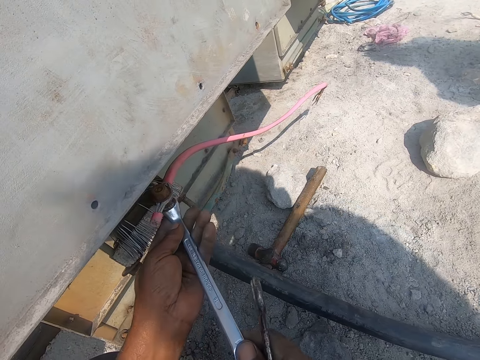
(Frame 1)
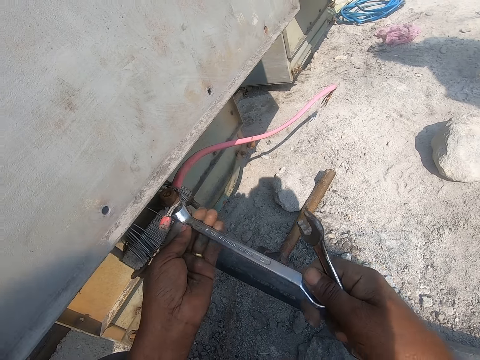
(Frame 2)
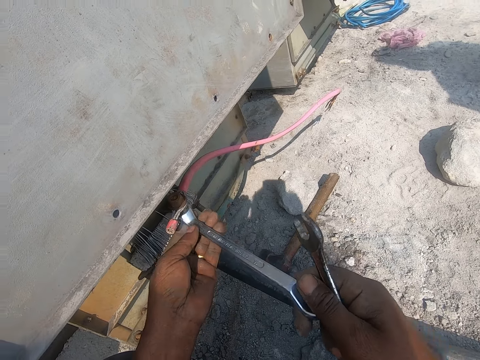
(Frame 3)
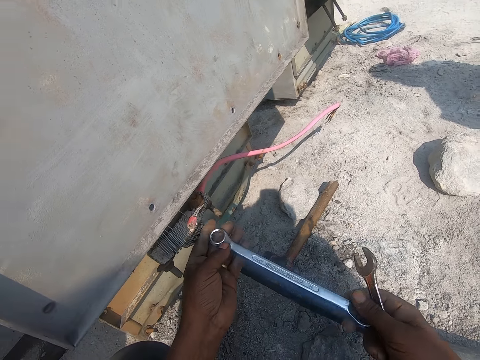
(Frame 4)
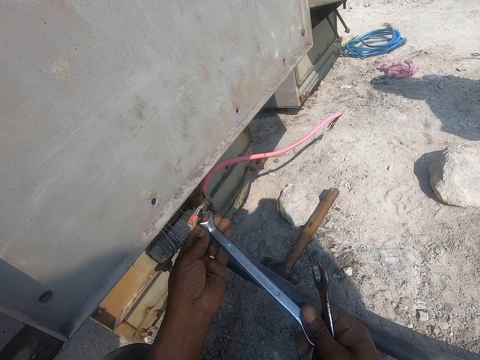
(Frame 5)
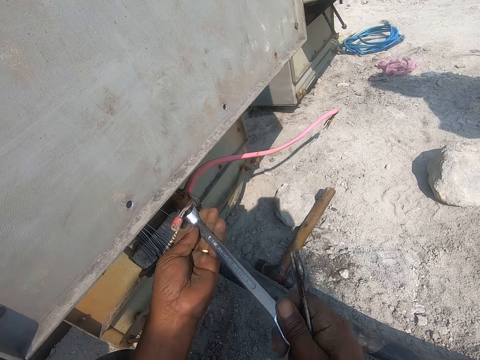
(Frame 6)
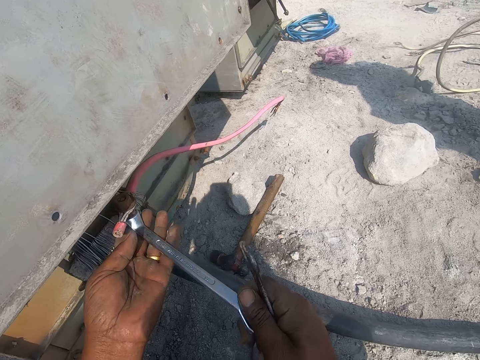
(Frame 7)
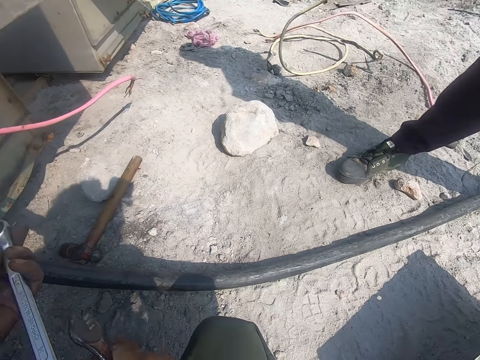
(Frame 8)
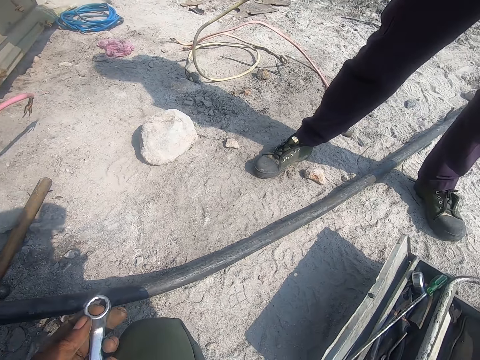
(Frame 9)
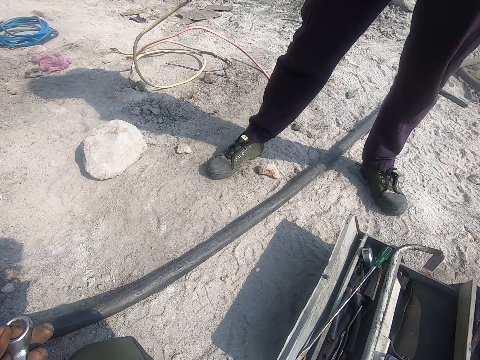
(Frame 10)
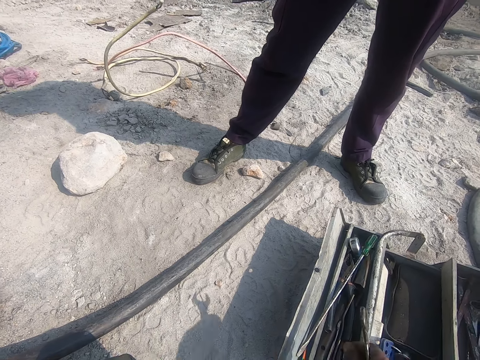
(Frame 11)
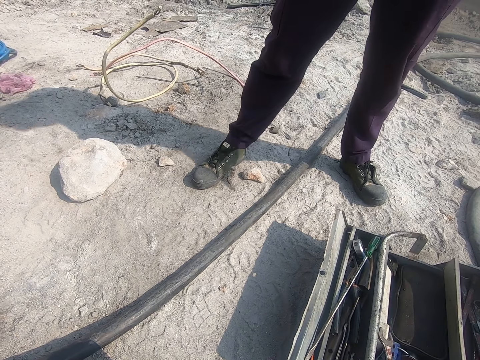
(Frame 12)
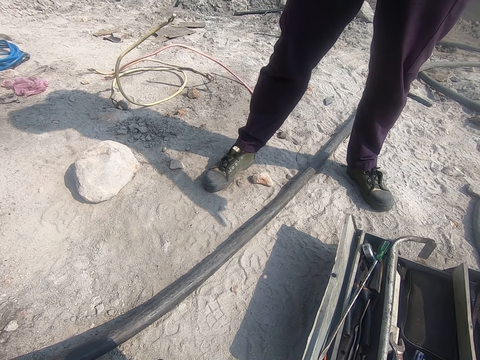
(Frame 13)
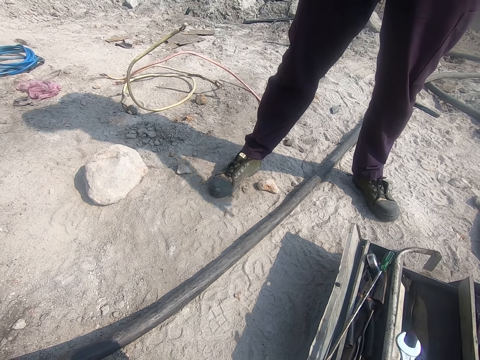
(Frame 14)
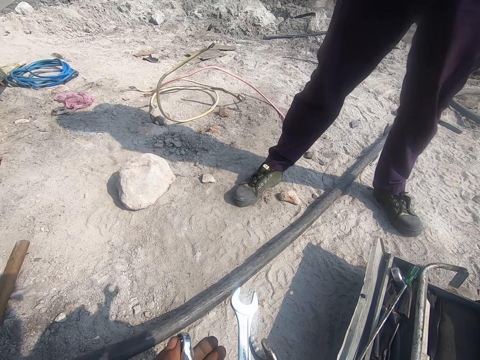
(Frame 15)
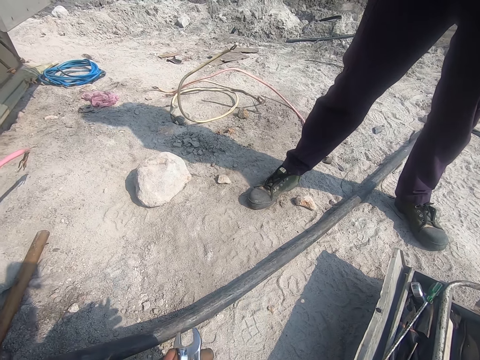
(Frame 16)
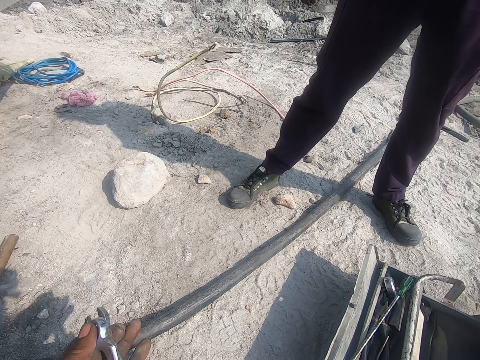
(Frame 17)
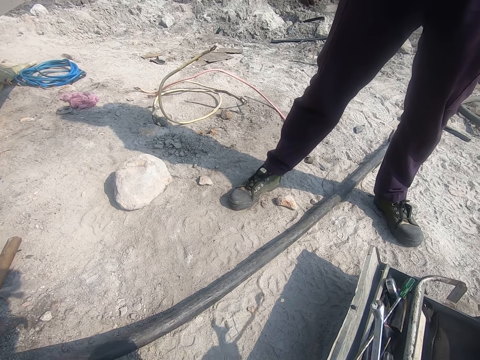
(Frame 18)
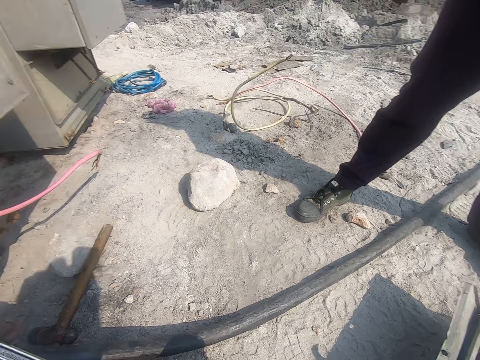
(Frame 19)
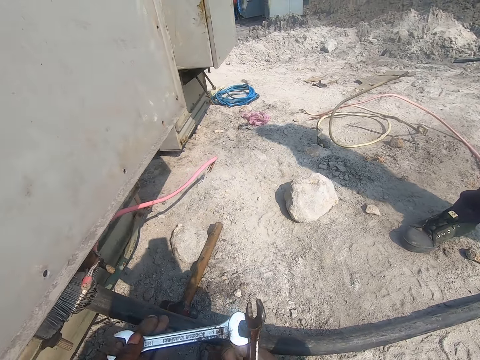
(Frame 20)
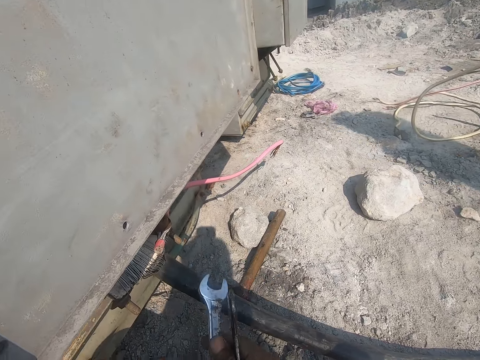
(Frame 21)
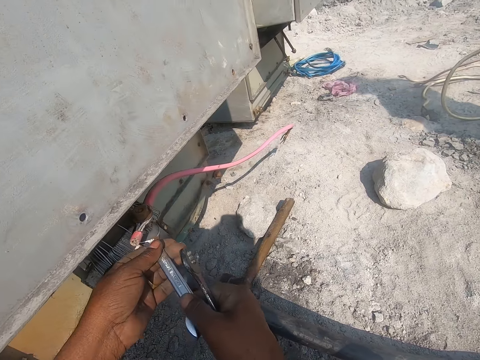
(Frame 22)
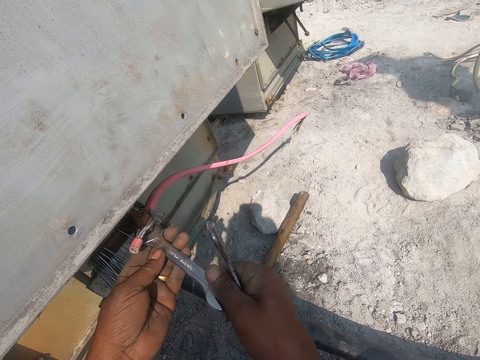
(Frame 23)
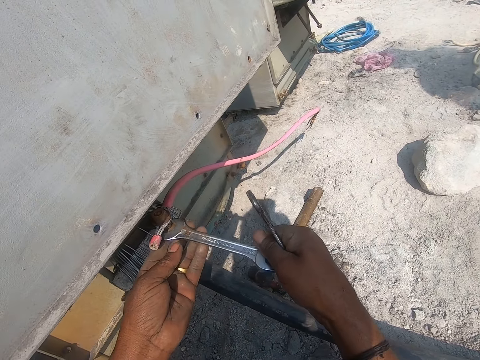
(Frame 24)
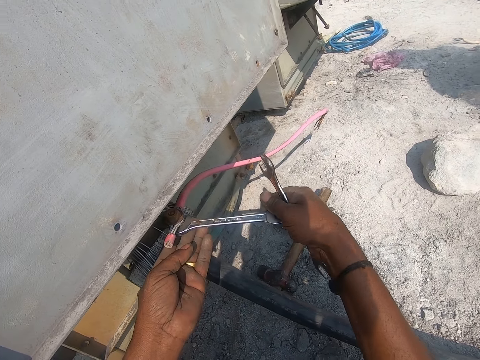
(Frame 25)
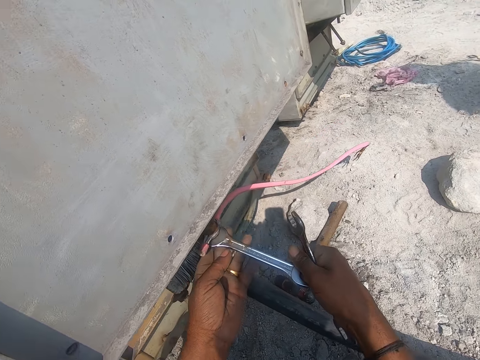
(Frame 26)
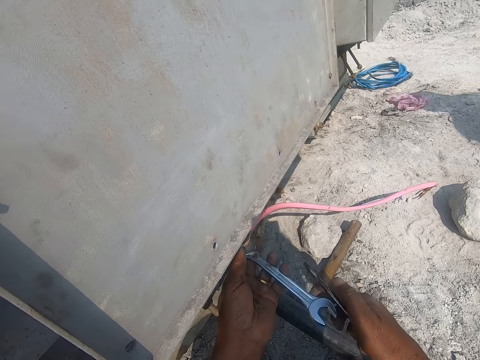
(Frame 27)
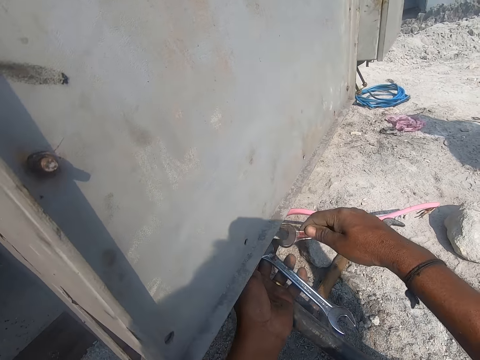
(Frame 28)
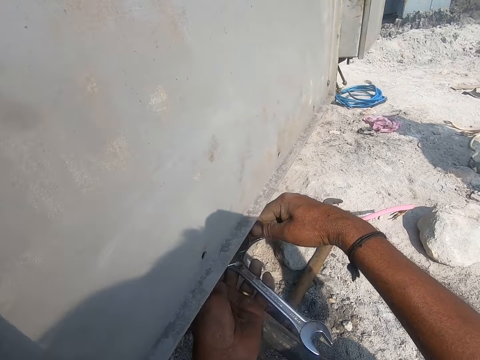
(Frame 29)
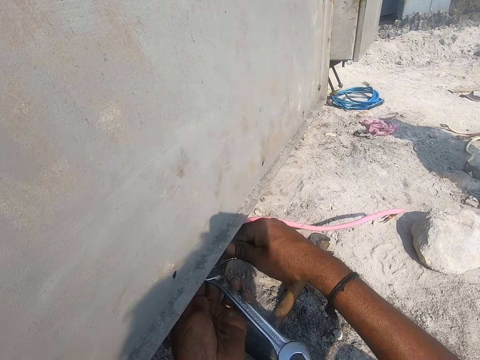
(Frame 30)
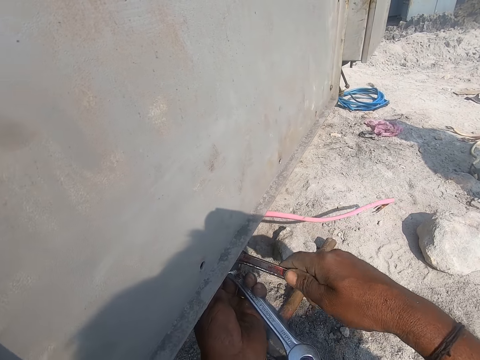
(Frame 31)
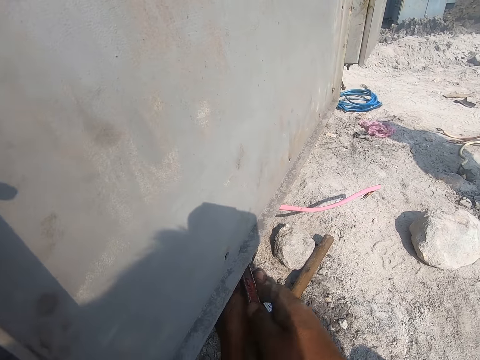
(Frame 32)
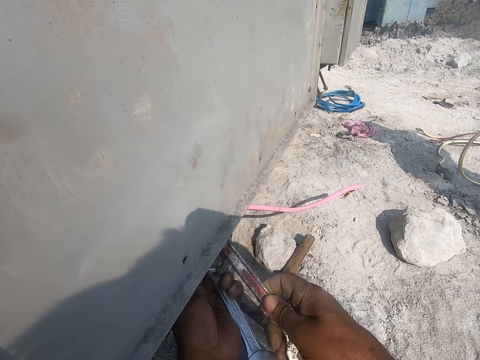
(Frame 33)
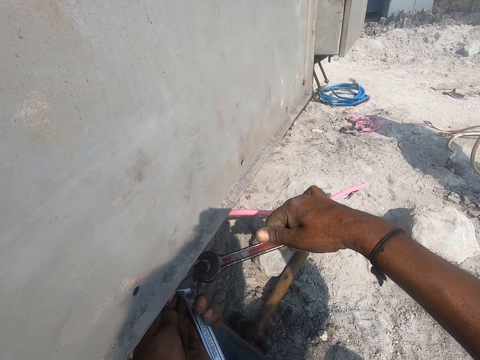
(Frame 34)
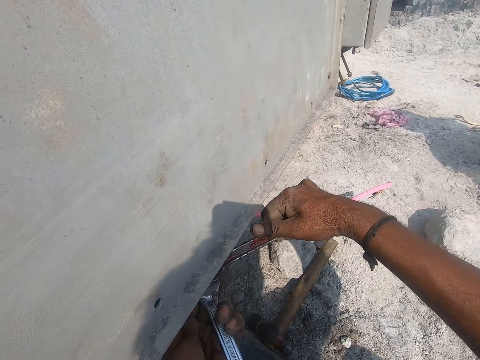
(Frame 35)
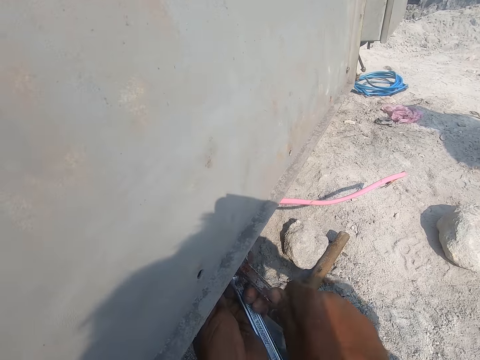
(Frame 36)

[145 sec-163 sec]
A man holds the spanner with both hands. The camera wearer holds the spanner with both hands. The man fixes the spanner on the bolt and holds the spanner with both hands. The camera wearer places the spanner in the tool box with the right hand. The man drops the spanner in the tool box and picks the spanner with the right hand. The camera wearer picks the spanner in the tool box with the right hand. The man puts the spanner in the tool box and holds the spanner with both hands. The camera wearer holds the spanner with both hands. The man holds the bolt with the spanner and fixes the spanner on the bolt. The camera wearer tightens the nut with the spanner in the right hand. The man tightens the bolt with the spanner.

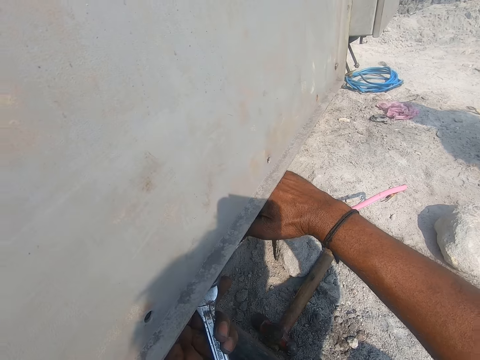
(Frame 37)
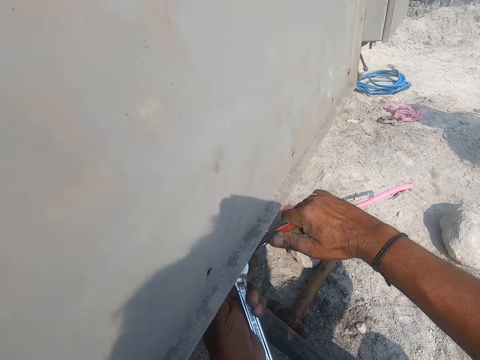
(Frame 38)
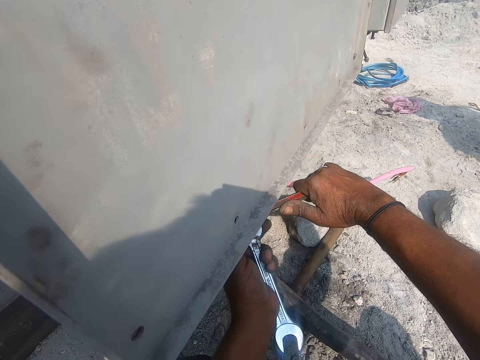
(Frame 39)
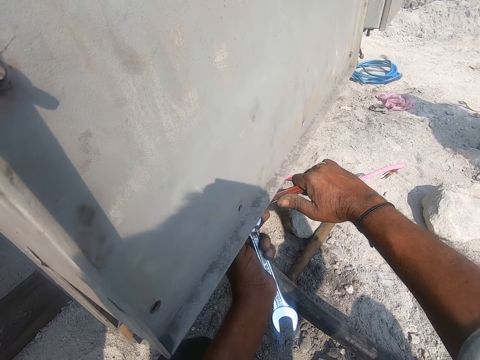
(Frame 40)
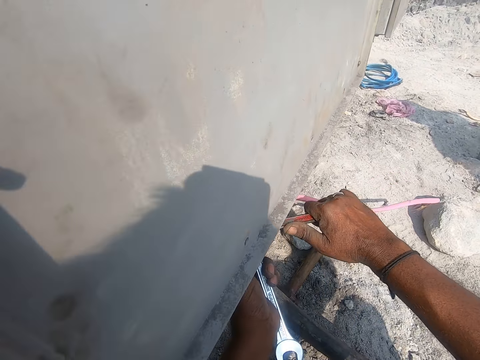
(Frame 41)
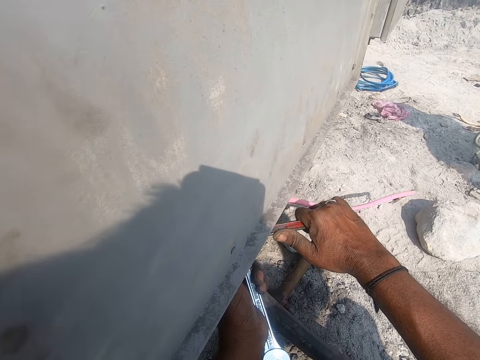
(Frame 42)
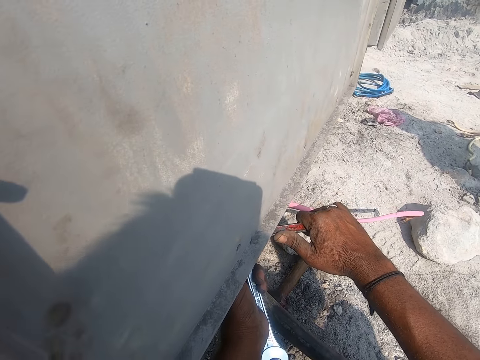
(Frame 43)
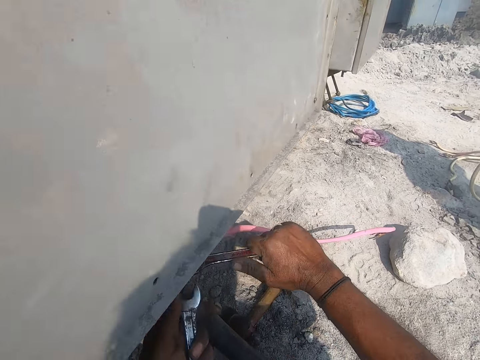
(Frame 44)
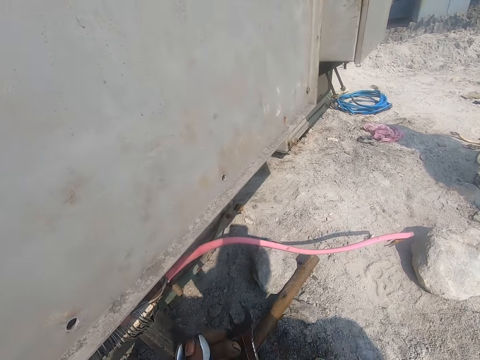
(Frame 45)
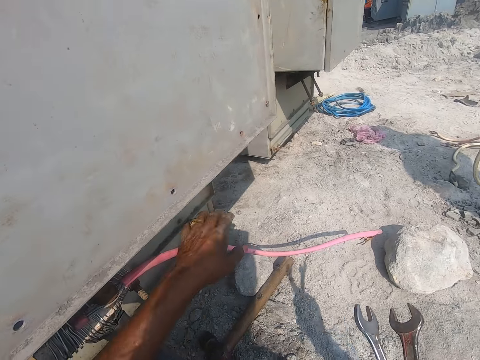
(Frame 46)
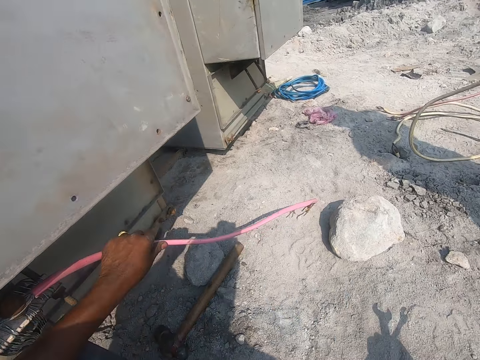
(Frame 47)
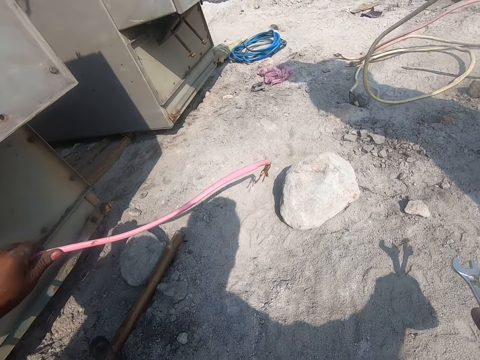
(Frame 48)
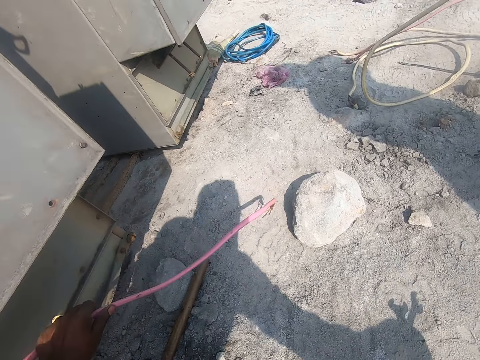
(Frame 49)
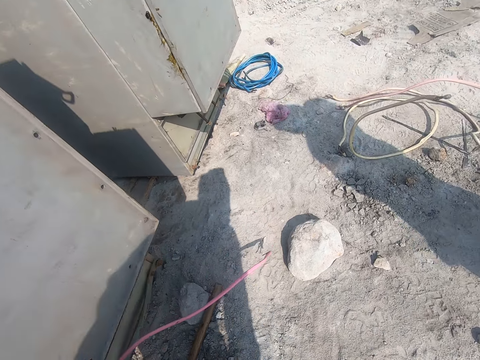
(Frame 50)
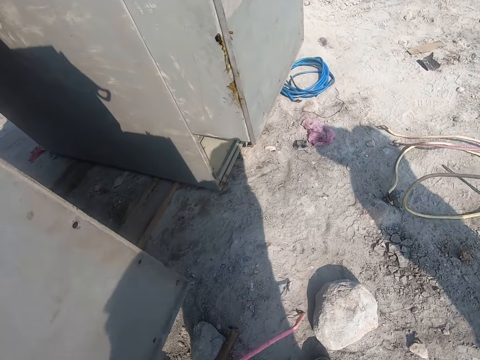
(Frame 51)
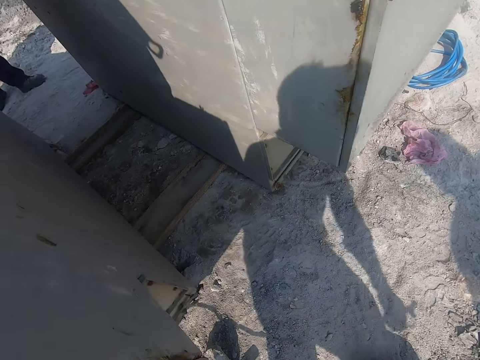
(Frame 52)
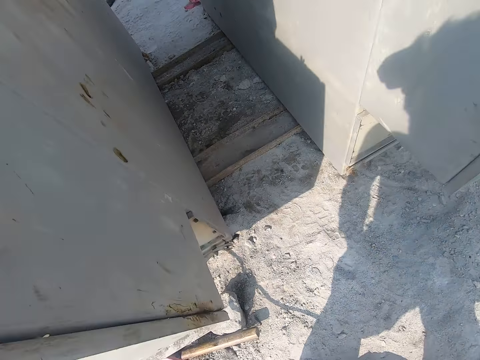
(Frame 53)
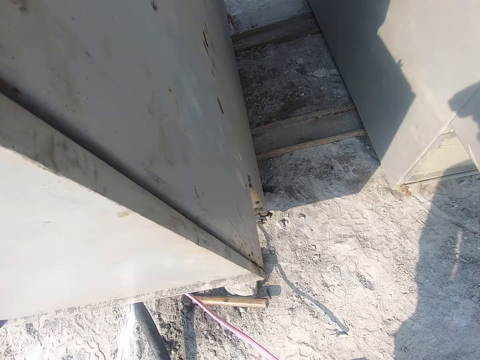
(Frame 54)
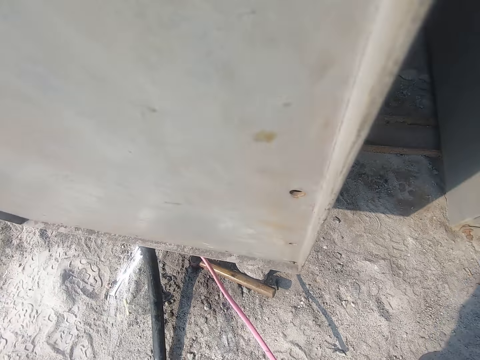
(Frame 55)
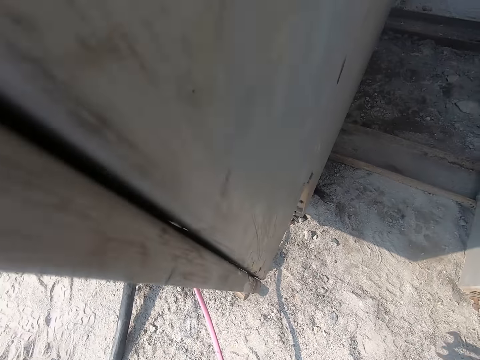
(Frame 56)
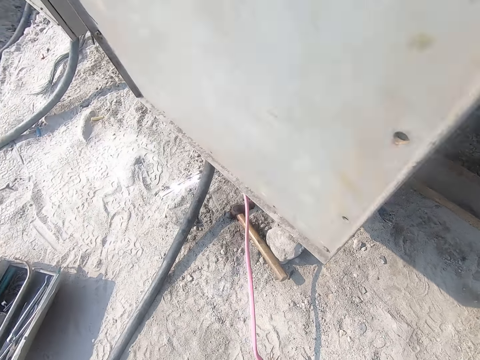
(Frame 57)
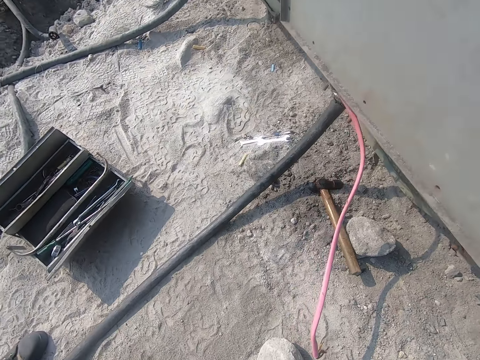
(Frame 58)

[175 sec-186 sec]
The camera wearer places the spanner in the left hand to the right hand. They hold the plastic coated wire with the left hand. A man holds the cable wire with the left hand.
